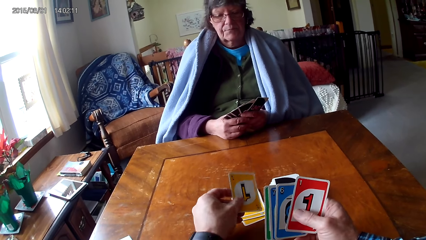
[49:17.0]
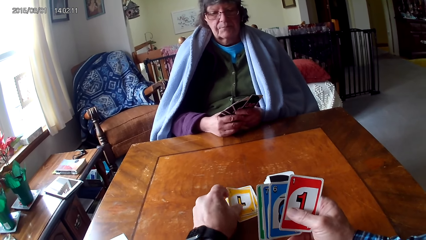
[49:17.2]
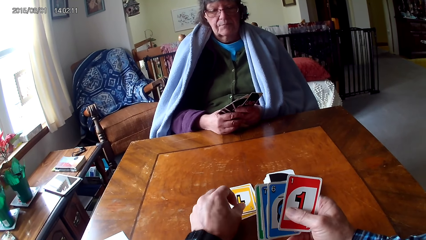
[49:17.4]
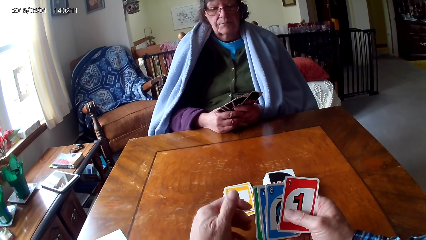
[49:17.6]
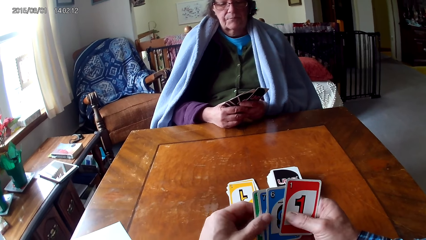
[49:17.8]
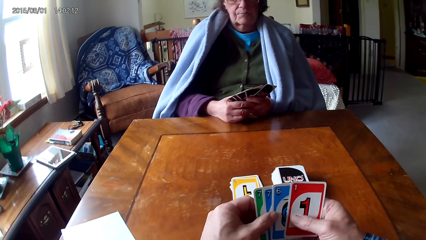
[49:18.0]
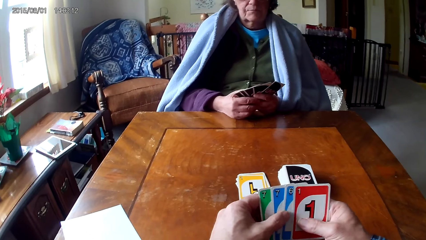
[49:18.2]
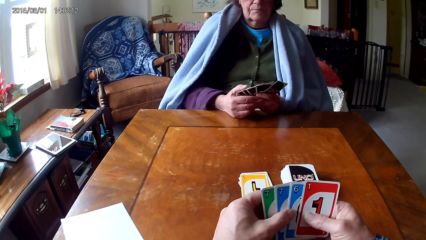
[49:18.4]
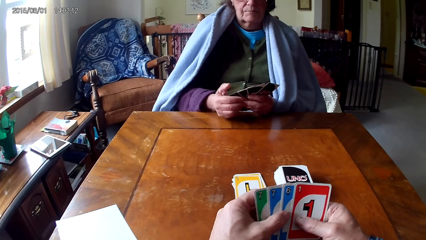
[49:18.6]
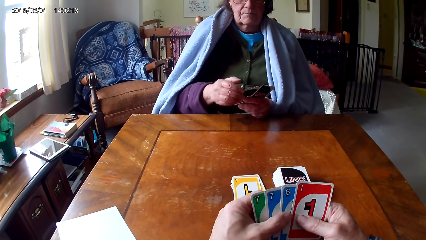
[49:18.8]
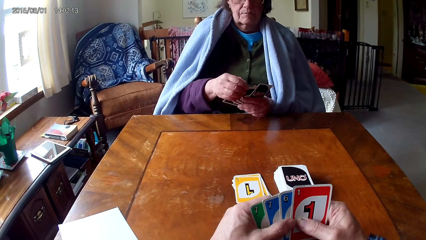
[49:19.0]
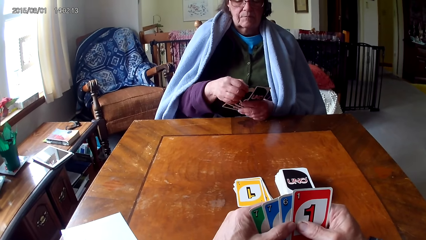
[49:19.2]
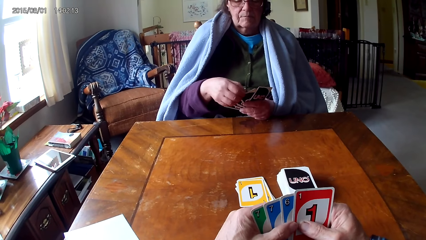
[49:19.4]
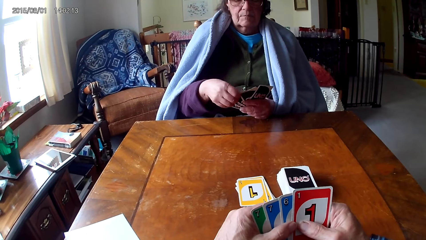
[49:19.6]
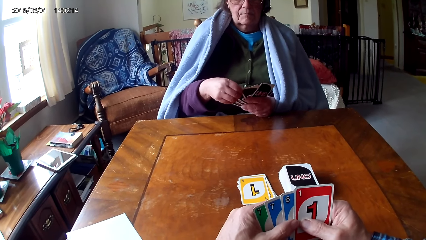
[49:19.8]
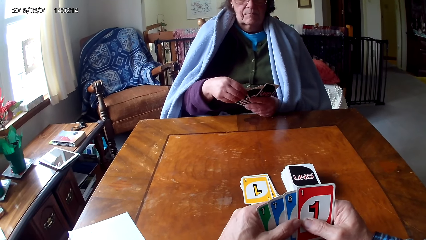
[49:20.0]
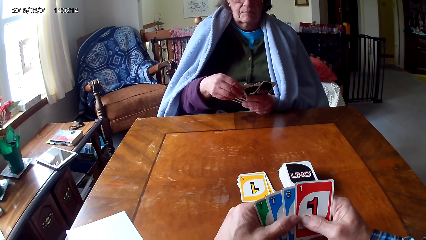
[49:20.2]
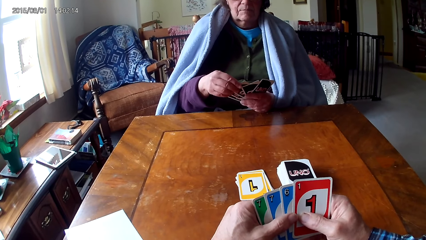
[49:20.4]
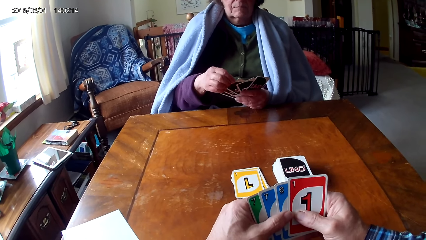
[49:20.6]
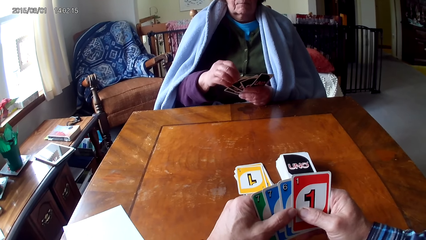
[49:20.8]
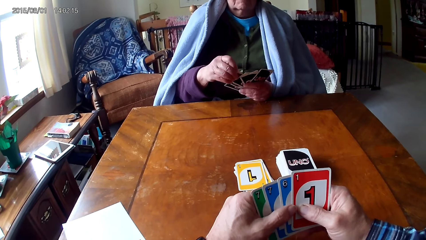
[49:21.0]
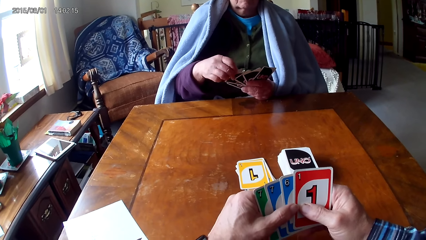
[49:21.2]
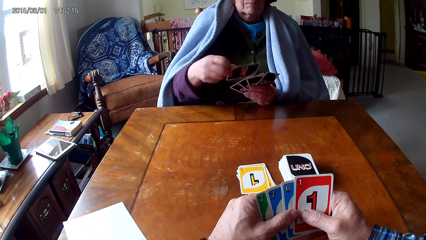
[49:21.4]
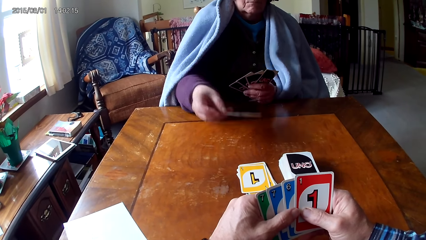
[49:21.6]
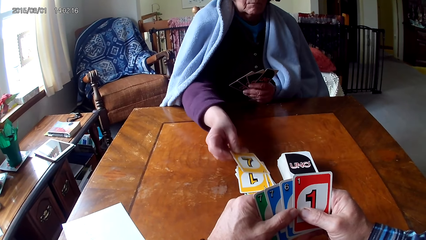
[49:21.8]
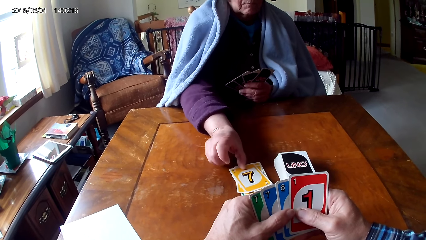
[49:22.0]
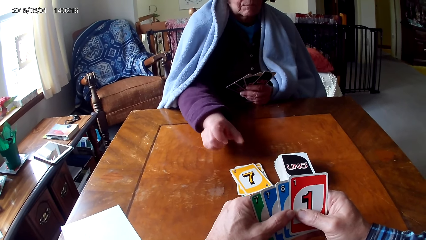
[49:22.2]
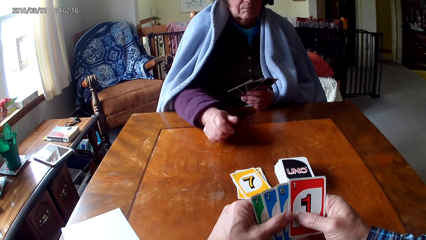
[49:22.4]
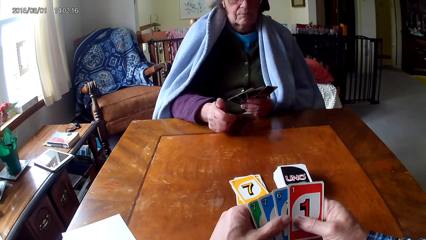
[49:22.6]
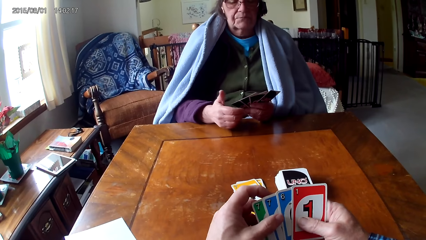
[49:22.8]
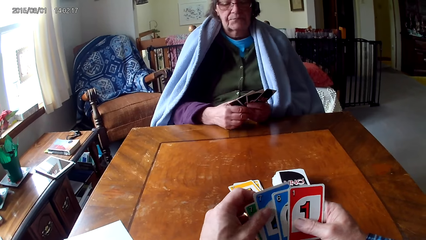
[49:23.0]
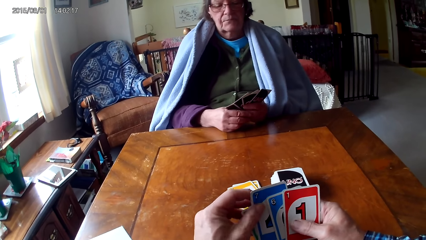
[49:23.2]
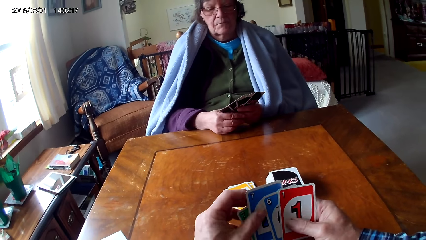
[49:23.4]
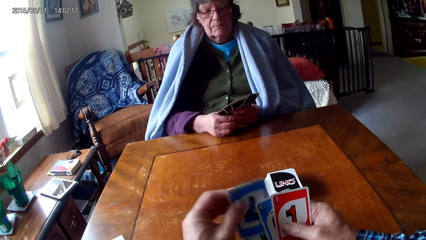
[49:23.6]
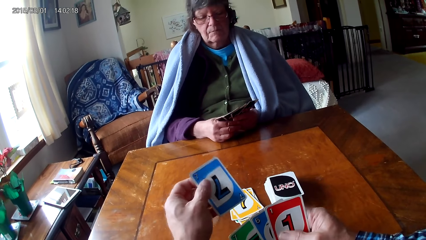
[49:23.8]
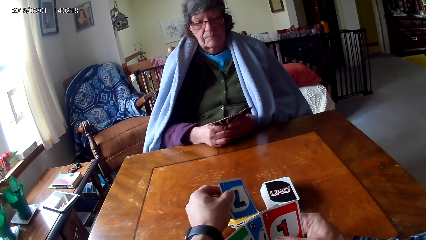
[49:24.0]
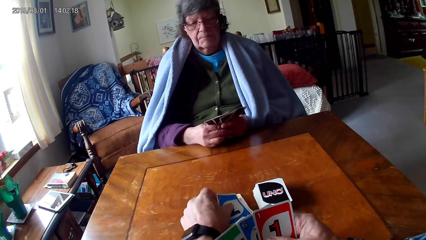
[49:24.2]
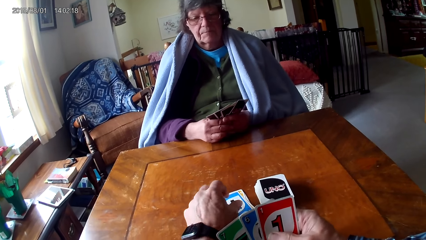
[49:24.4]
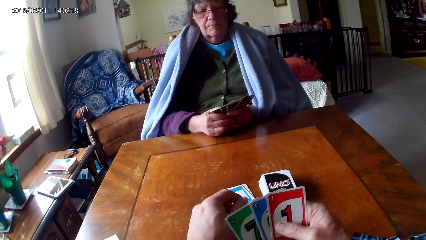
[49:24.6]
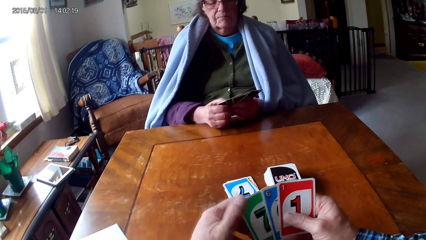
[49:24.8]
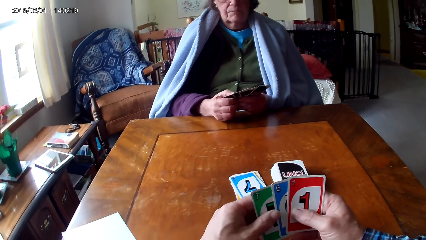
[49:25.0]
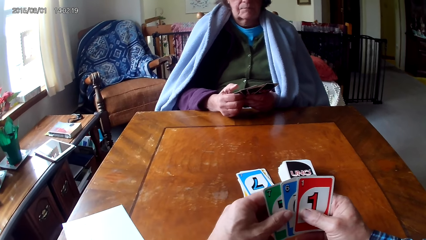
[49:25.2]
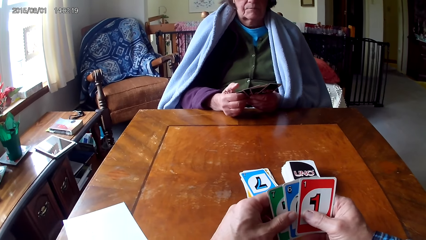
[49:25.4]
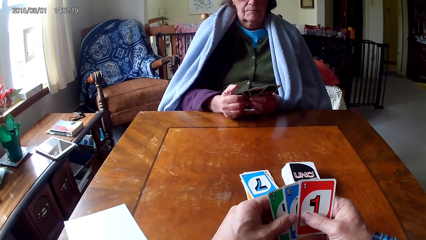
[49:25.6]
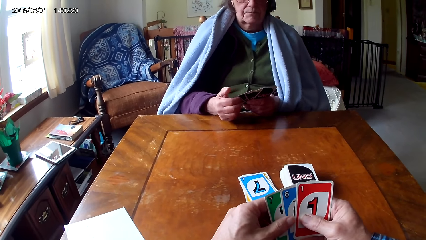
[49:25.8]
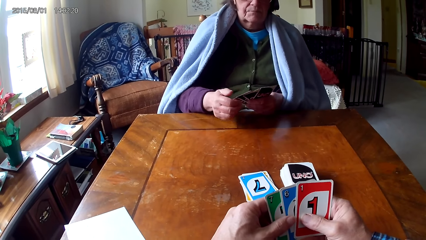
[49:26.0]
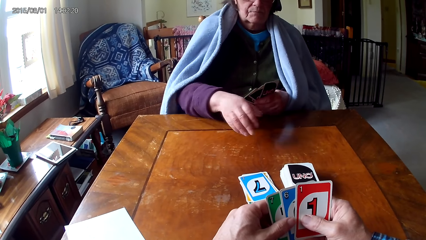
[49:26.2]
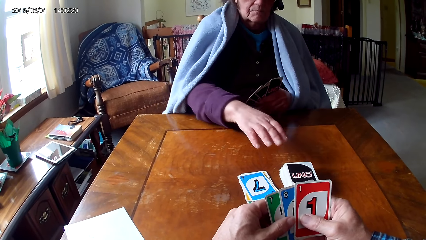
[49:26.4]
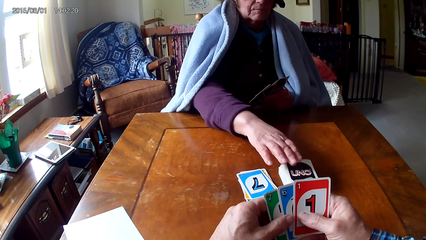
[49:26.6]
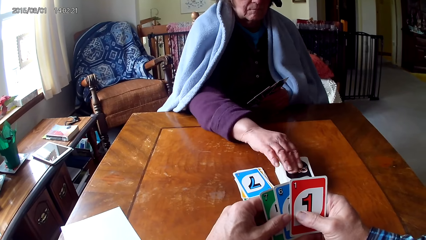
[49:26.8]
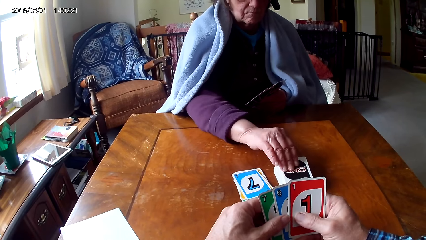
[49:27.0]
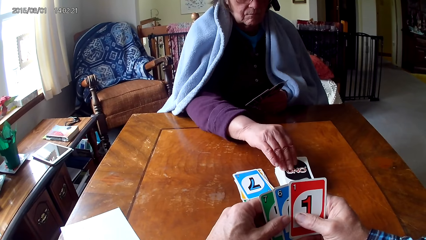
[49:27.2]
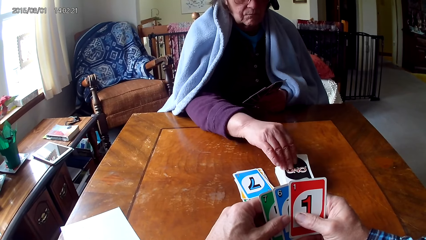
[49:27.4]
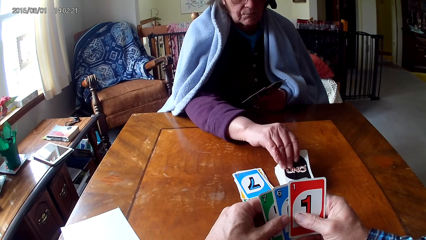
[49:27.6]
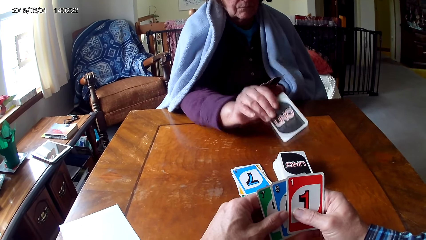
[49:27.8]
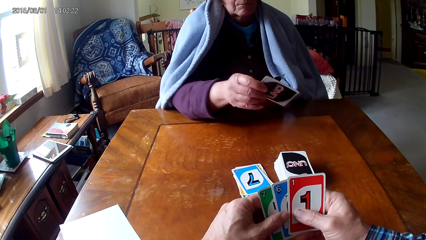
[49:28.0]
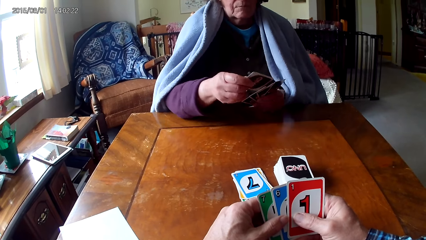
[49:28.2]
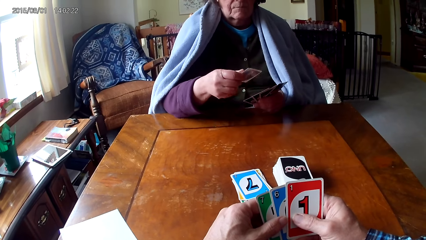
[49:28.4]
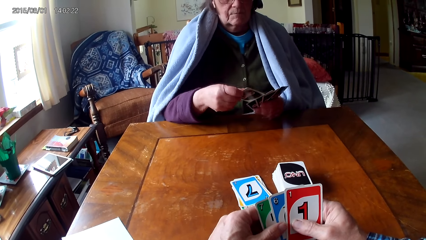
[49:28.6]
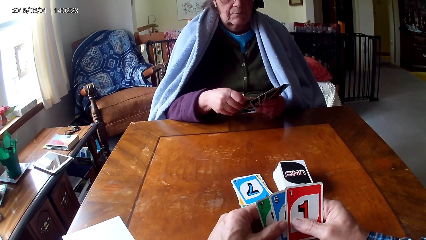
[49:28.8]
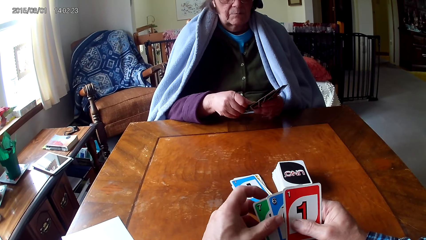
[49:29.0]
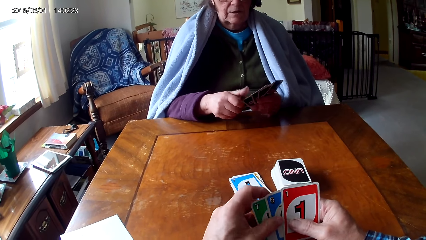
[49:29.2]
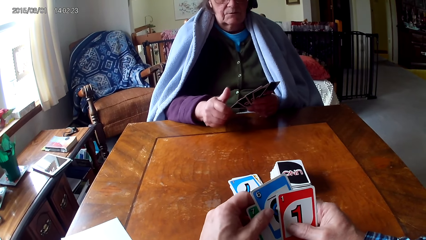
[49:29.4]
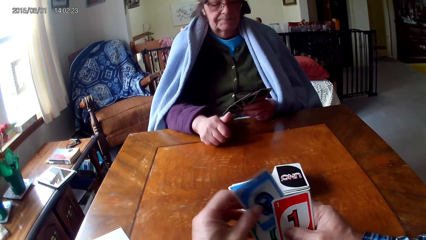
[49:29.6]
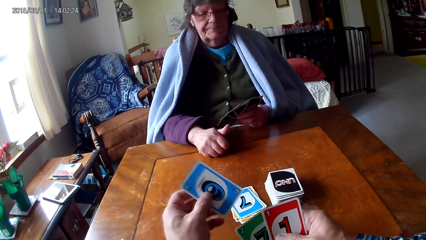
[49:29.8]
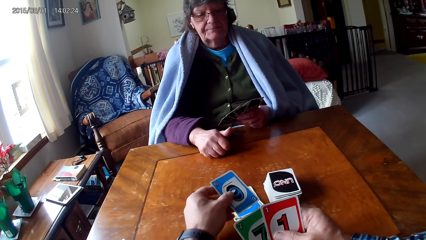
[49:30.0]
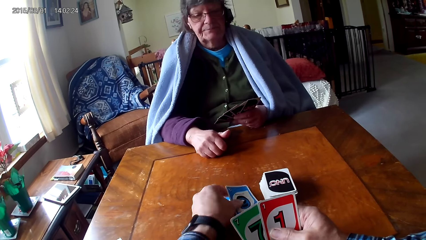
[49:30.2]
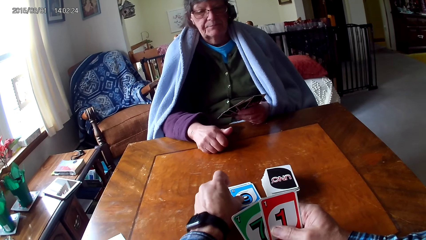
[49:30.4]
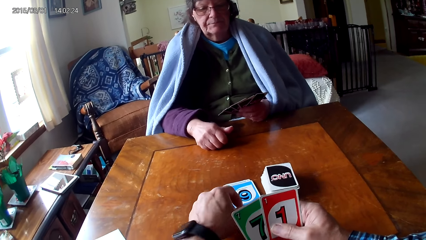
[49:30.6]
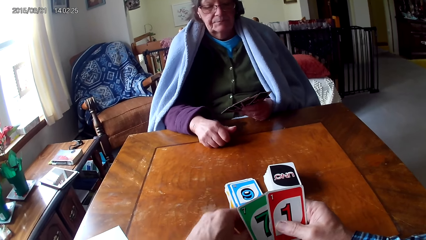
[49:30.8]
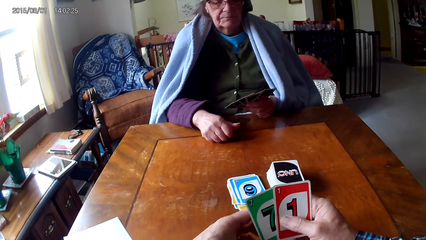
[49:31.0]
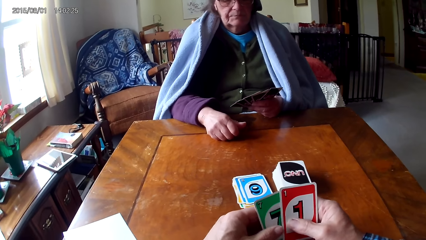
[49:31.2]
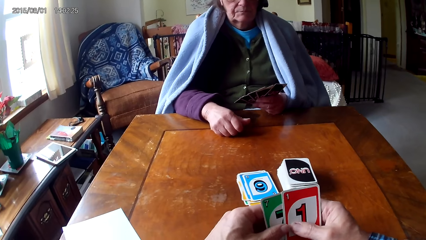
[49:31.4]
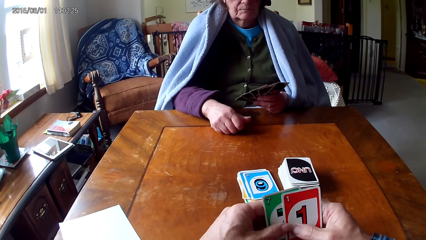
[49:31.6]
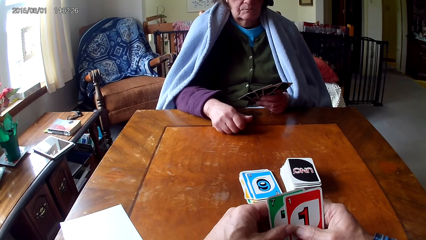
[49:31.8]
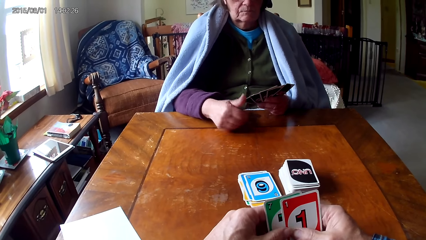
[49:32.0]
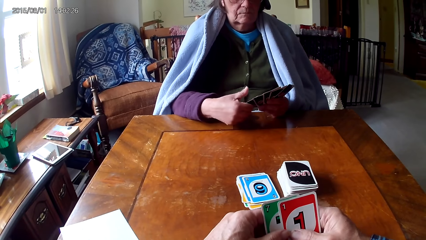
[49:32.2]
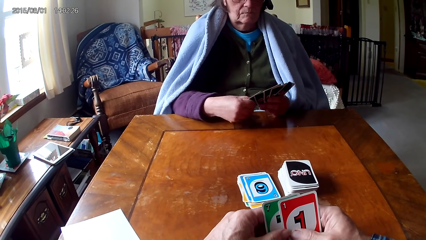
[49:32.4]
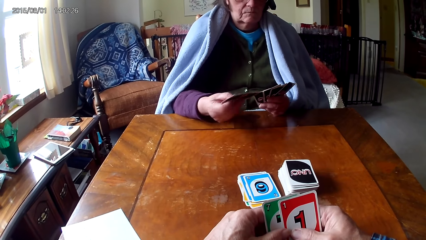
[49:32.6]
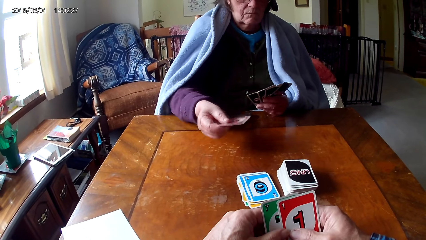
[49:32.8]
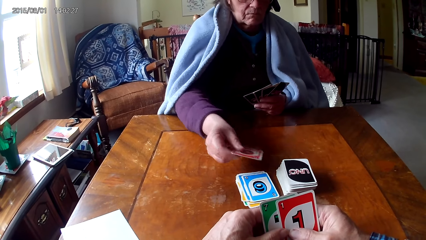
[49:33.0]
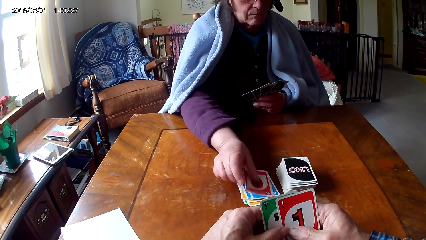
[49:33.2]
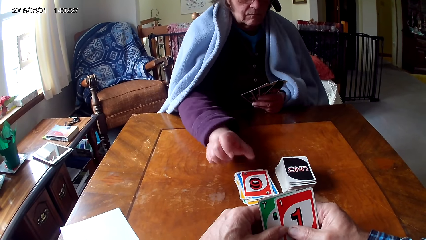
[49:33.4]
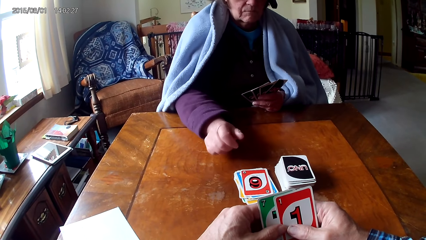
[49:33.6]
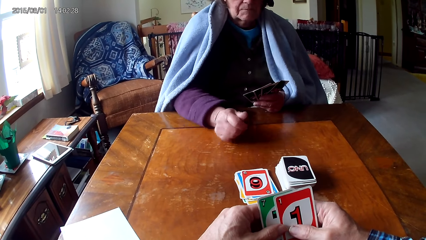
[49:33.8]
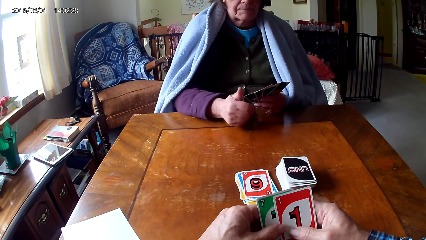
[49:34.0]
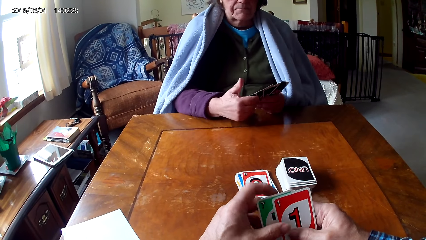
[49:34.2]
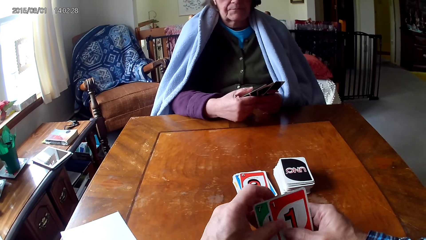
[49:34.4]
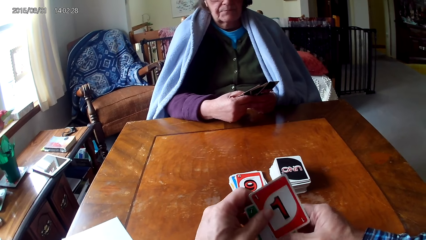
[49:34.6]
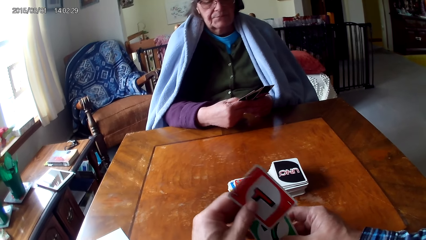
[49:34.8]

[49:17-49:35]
The camera wearer picks a card from the other hand and puts down the card on a table. A woman picks a card from the other hand and puts down the card on the table. The camera wearer picks a card from the other hand and puts down the card on the table. The woman picks a card on the table and puts the card on other cards. The camera wearer picks a card from the other hand and puts down the card on the table. The woman picks a card from the other hand and puts down the card on the table.
